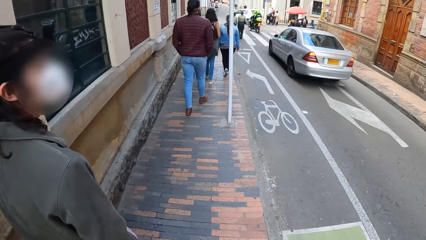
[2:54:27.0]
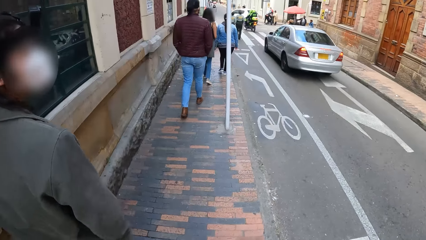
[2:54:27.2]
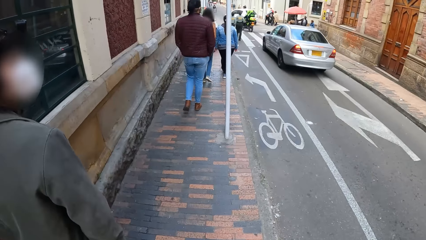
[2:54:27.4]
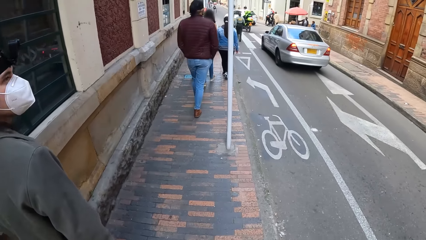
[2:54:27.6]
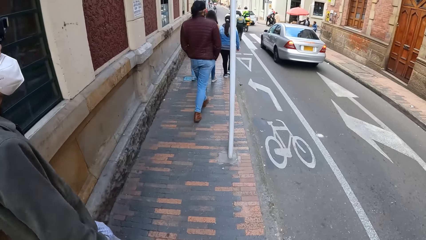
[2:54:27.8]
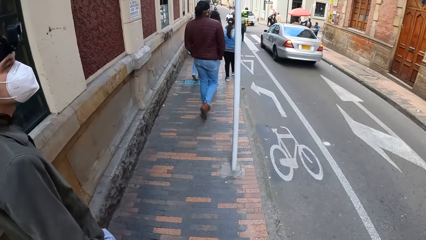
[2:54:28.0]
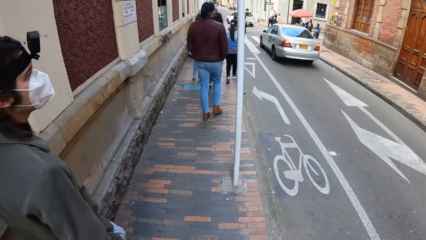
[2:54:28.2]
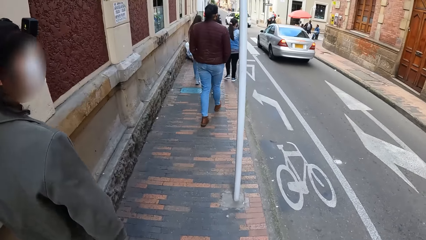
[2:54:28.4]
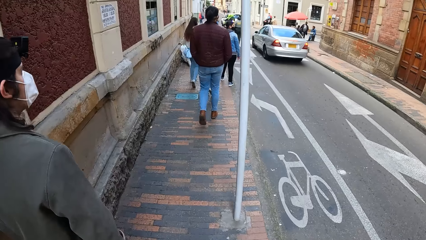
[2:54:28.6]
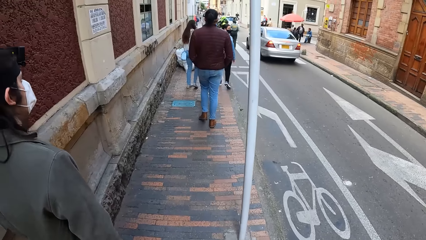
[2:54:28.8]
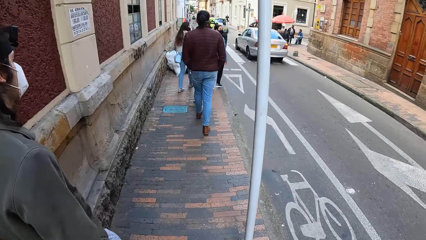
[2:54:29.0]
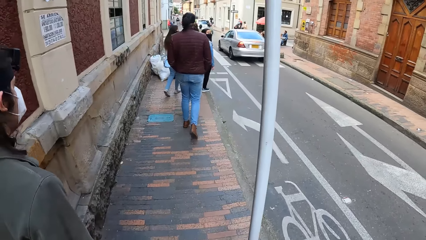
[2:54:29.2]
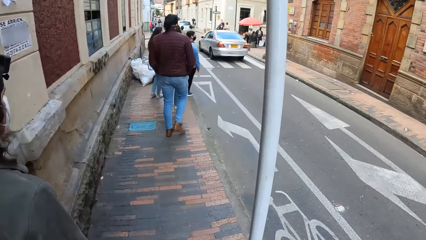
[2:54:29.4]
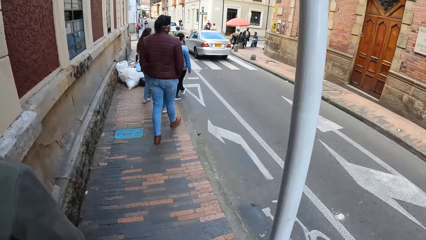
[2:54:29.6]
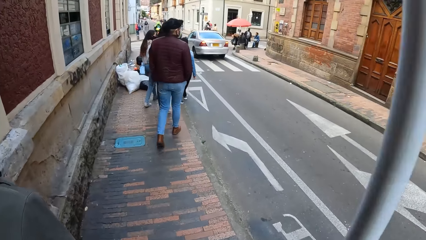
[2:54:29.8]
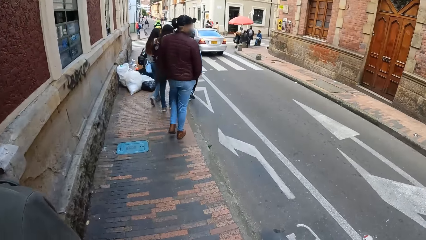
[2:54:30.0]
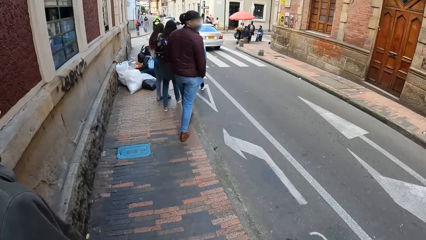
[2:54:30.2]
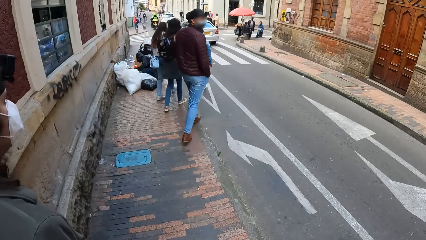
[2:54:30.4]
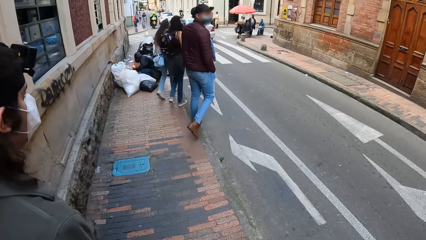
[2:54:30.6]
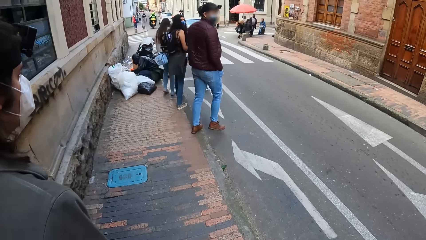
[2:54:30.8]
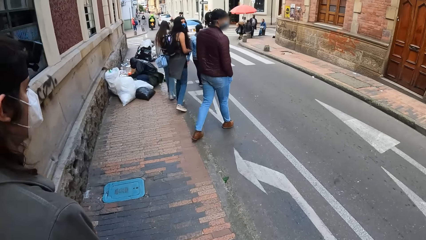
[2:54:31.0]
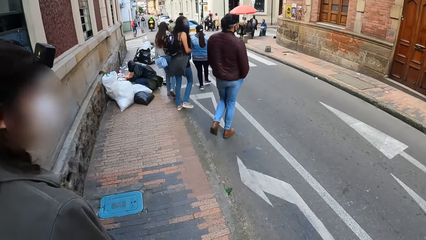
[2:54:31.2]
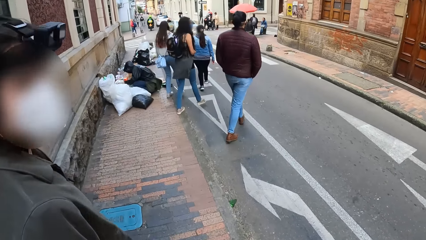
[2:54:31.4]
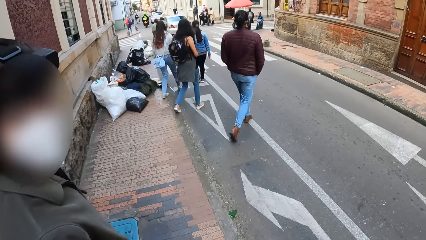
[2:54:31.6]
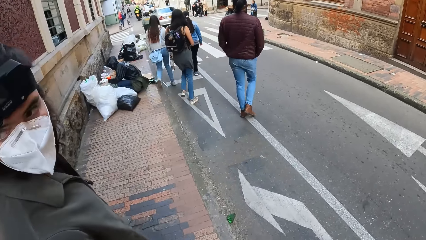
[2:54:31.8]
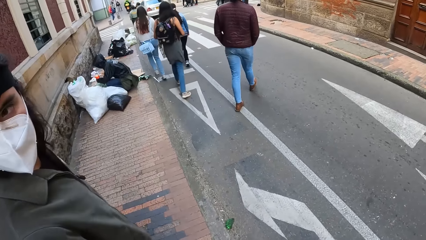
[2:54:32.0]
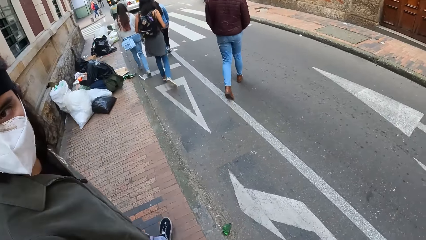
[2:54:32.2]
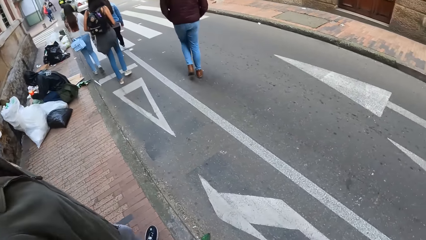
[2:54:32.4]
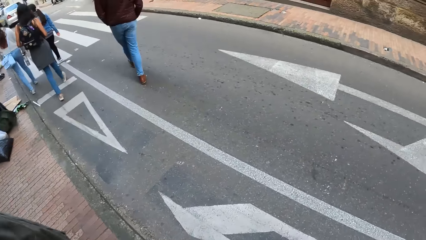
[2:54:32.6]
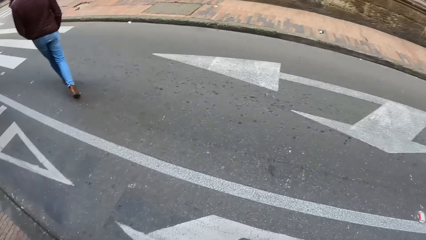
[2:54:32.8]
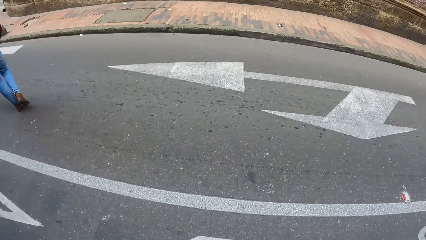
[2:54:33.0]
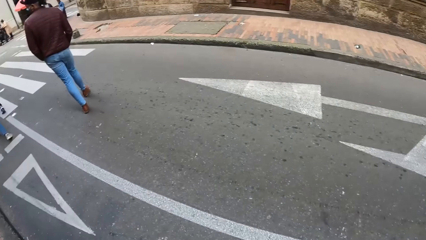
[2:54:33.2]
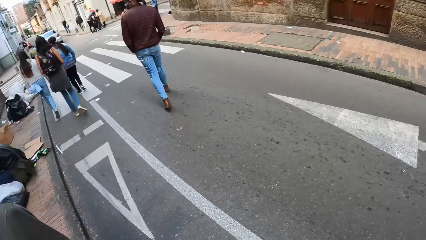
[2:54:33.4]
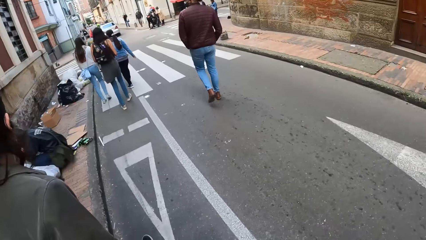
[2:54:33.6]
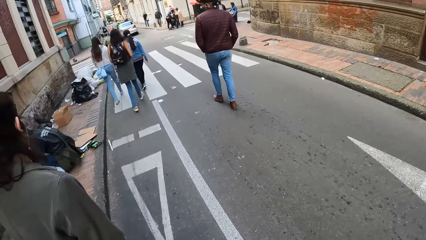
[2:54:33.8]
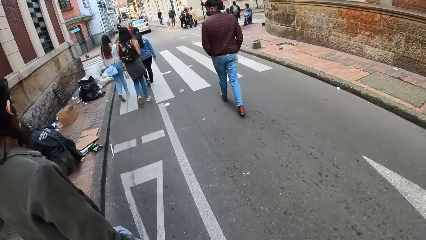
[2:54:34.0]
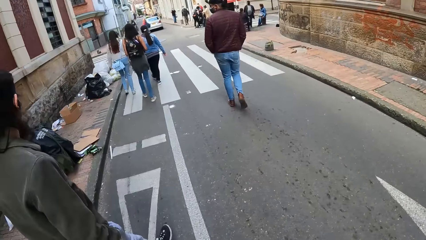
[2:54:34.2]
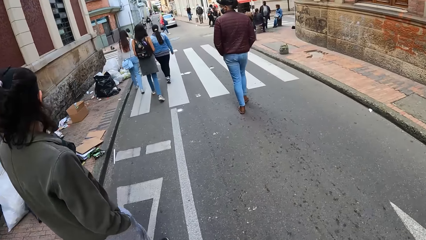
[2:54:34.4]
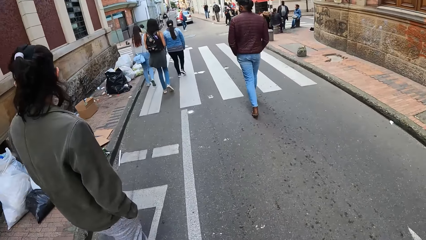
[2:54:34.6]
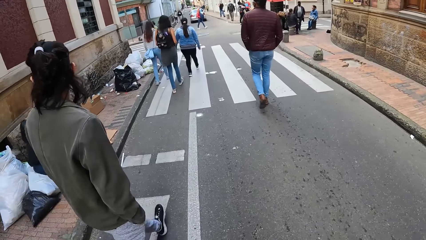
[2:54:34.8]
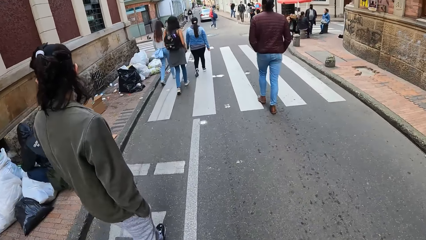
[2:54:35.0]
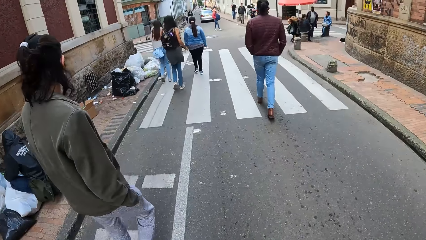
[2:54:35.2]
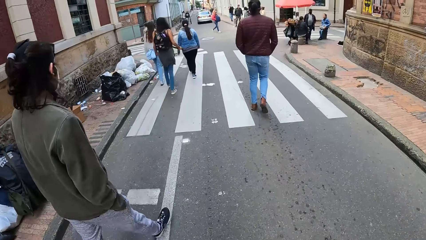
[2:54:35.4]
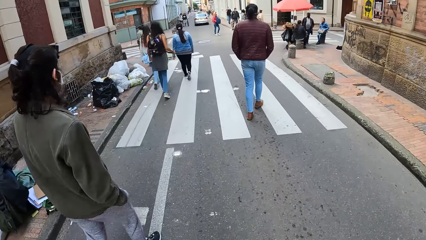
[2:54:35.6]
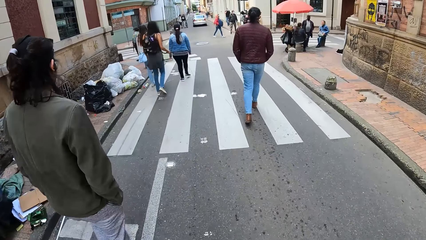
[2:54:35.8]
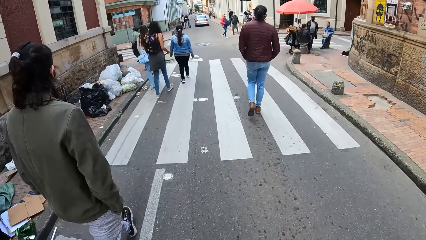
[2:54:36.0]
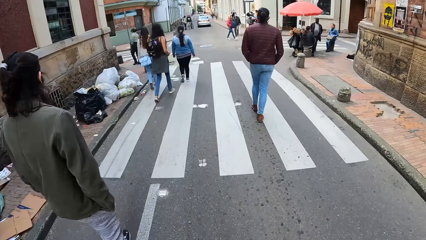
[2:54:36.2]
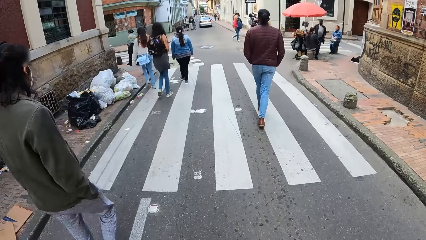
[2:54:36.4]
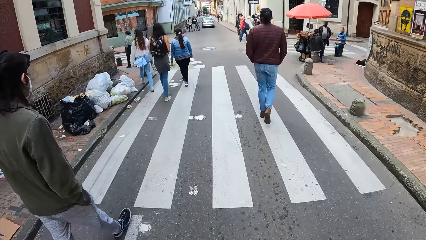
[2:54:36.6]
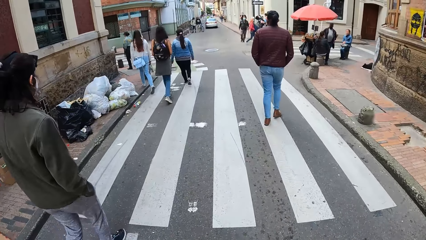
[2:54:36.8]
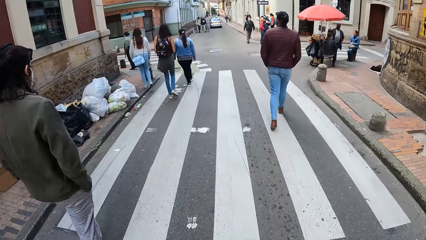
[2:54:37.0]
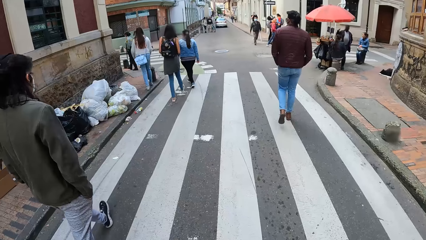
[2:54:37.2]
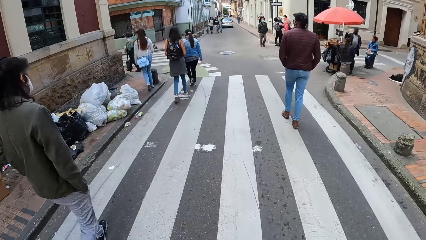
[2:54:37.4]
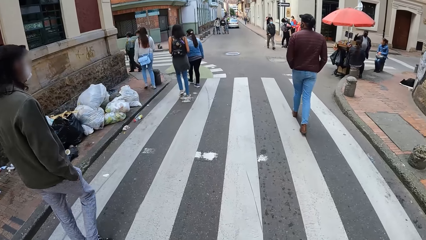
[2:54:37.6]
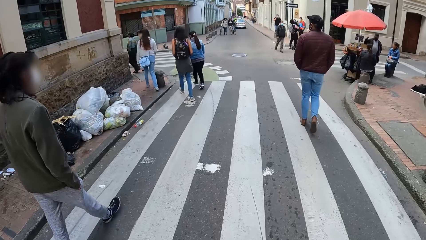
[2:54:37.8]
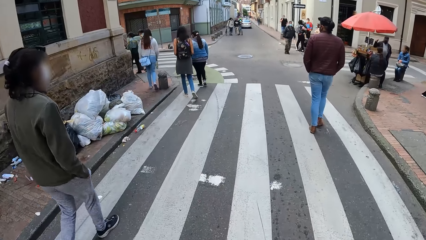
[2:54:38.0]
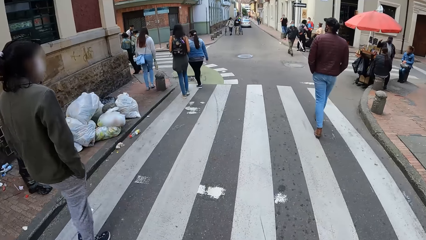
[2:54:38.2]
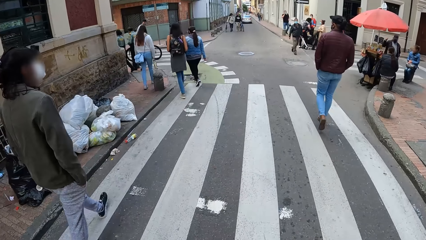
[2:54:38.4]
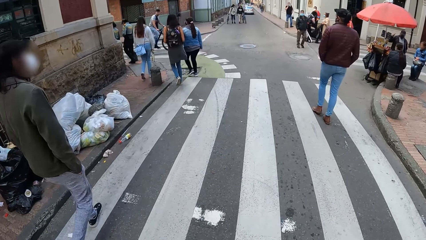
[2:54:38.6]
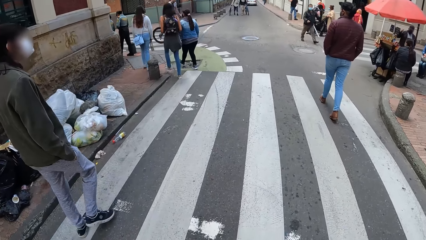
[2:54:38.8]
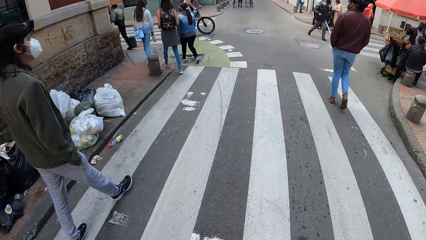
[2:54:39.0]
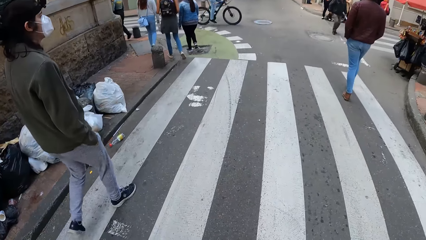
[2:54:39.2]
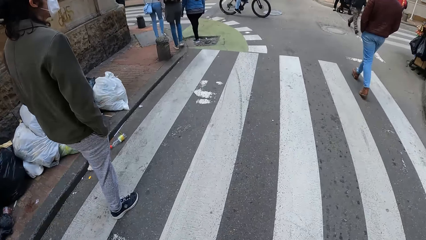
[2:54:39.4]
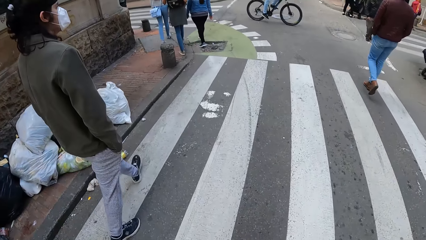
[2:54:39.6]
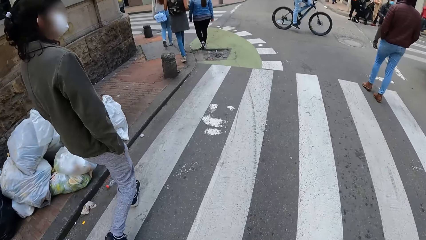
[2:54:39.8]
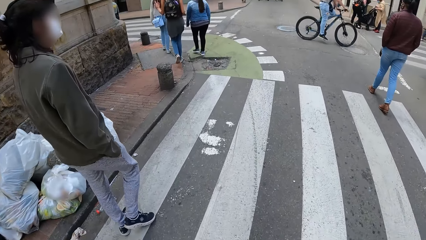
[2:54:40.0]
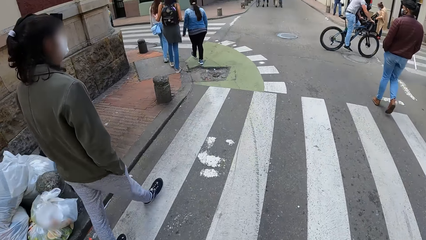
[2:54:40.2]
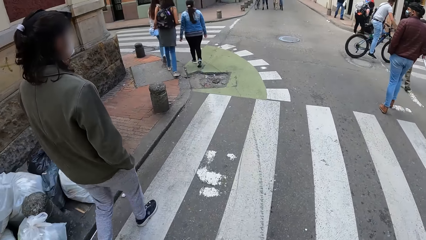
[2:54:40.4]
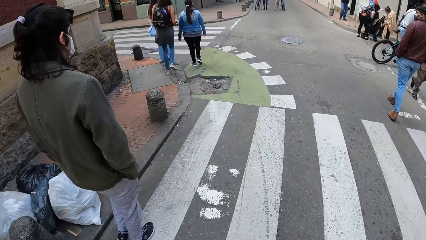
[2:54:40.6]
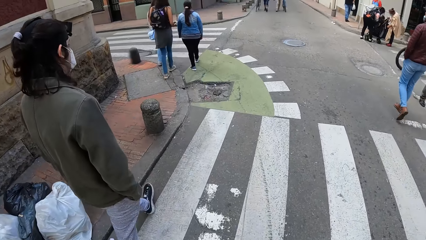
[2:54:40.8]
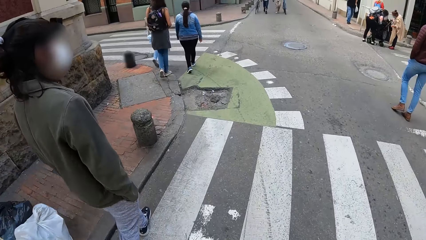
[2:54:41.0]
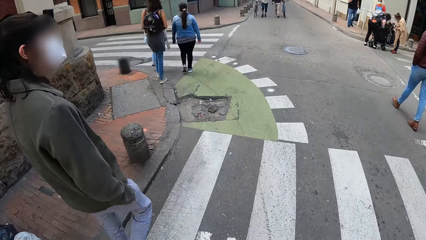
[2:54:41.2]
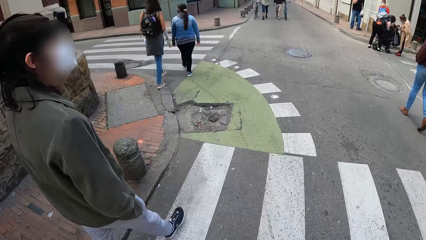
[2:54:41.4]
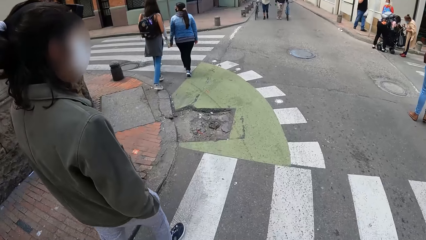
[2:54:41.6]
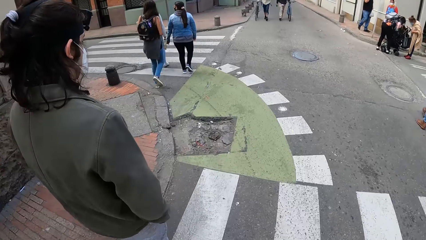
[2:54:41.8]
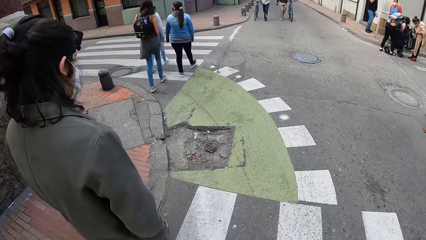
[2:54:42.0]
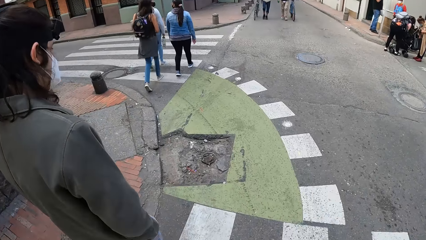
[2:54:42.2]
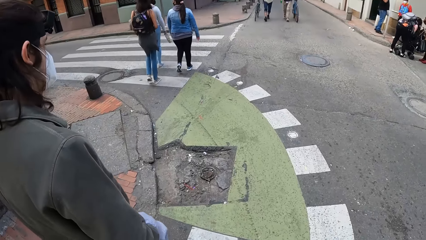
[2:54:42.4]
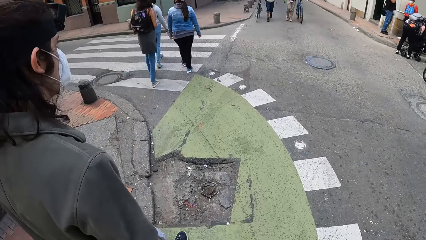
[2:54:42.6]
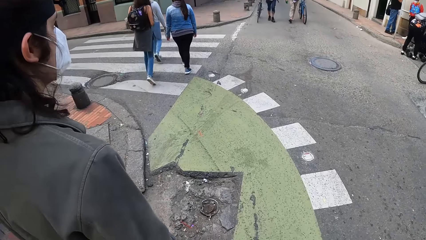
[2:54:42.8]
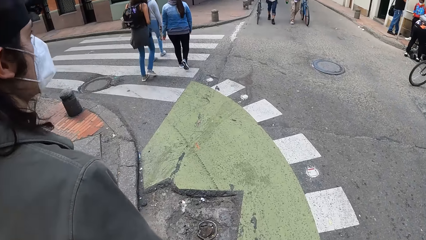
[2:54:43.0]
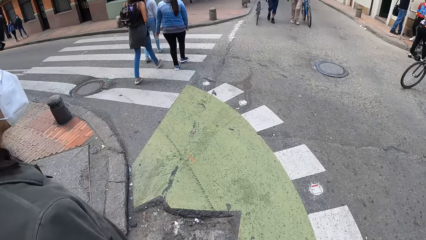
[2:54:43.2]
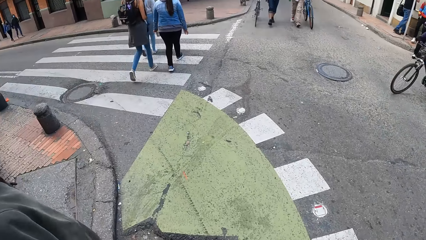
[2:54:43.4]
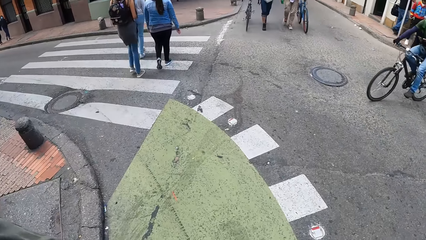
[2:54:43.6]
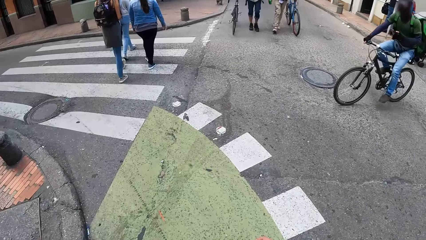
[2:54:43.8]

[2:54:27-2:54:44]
The woman crosses the street with a group of people.
